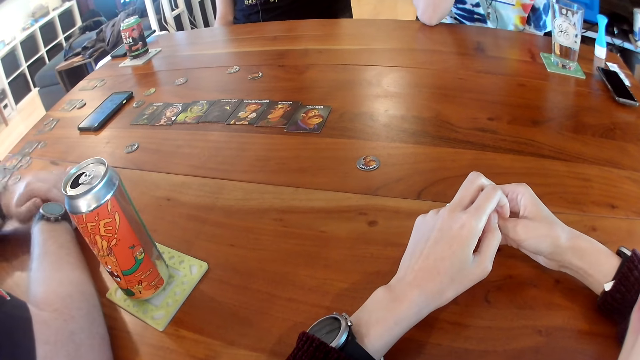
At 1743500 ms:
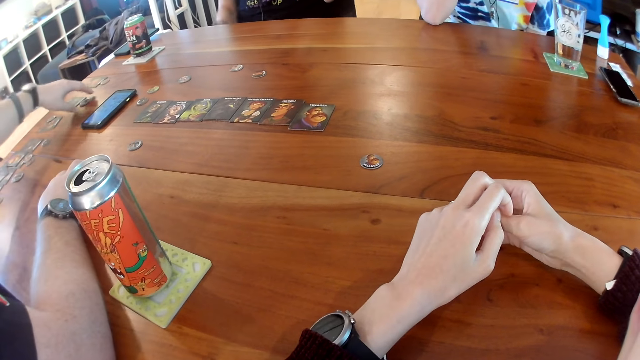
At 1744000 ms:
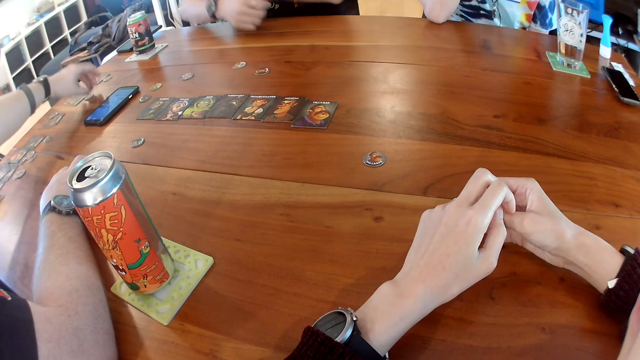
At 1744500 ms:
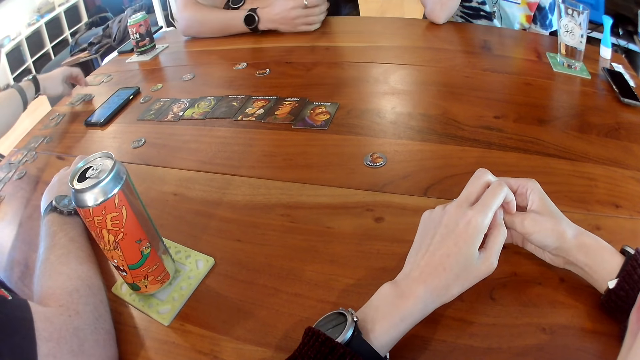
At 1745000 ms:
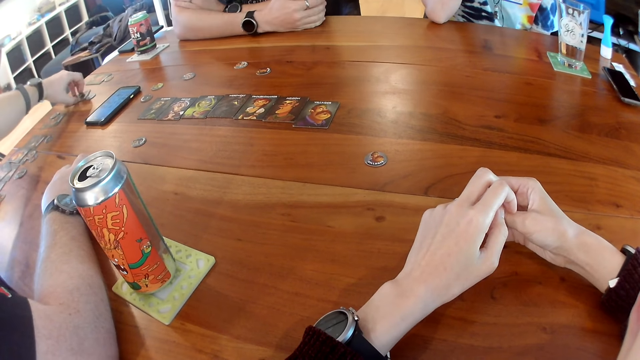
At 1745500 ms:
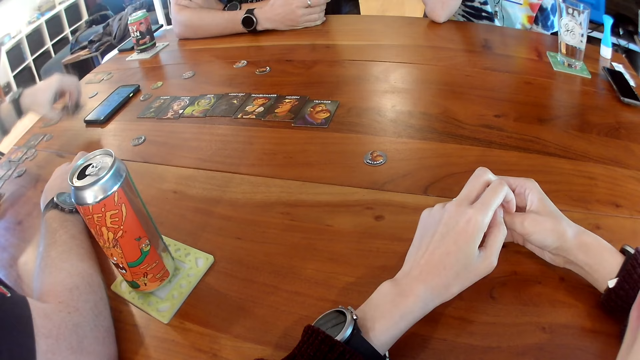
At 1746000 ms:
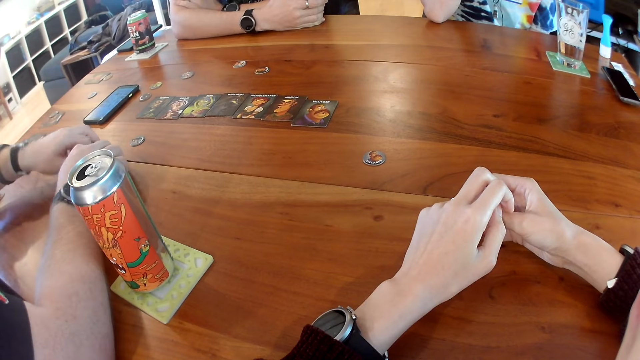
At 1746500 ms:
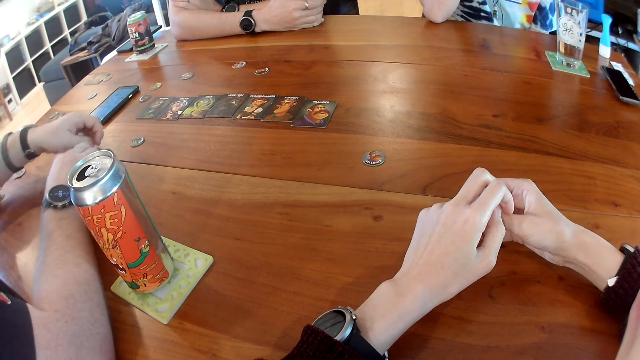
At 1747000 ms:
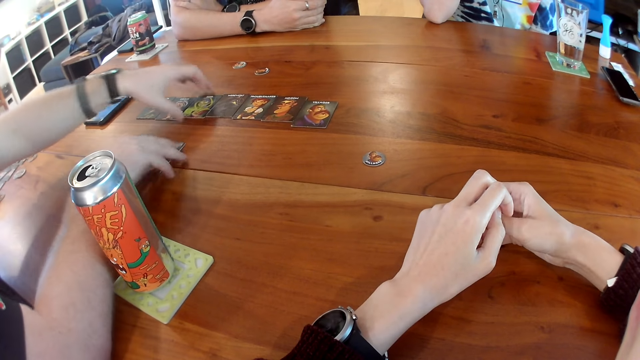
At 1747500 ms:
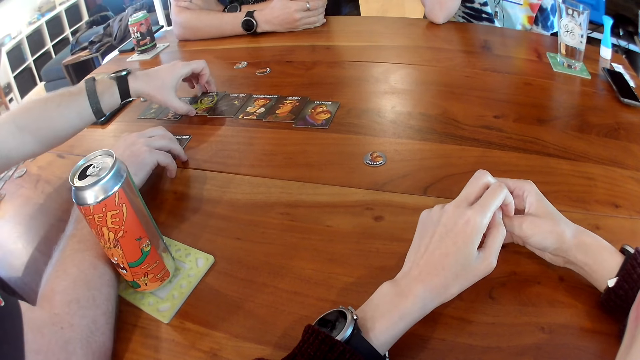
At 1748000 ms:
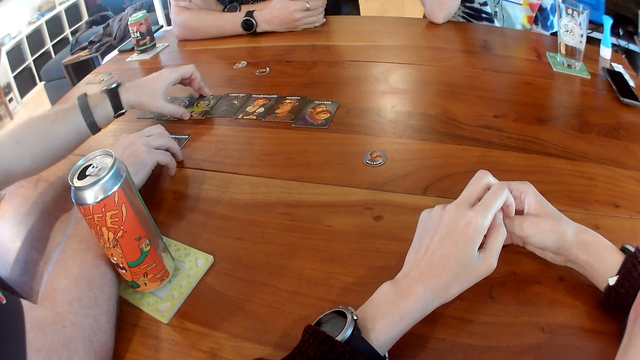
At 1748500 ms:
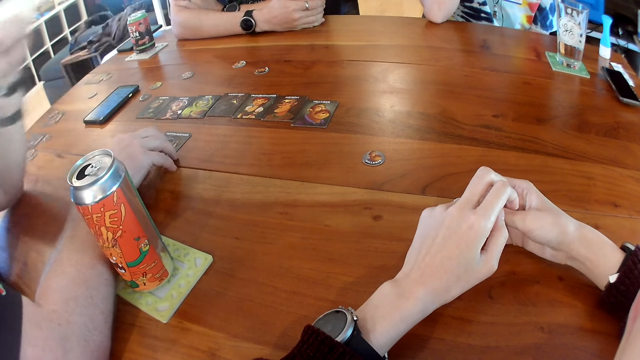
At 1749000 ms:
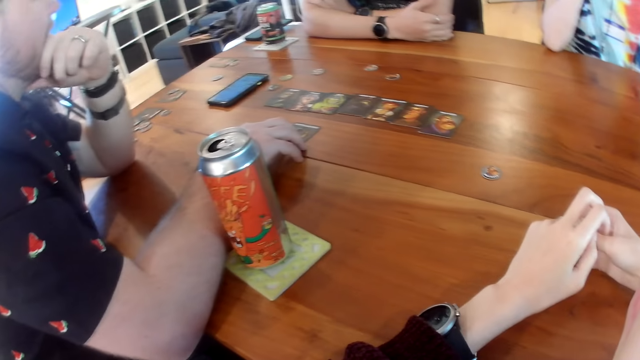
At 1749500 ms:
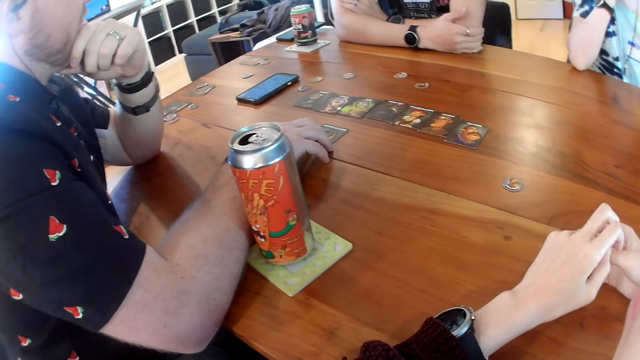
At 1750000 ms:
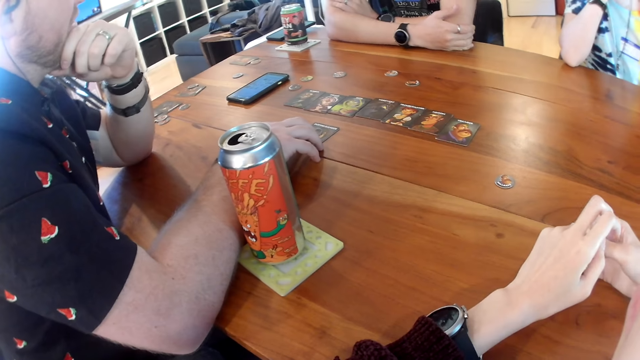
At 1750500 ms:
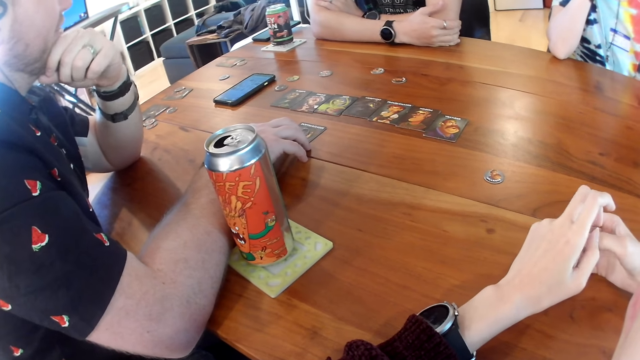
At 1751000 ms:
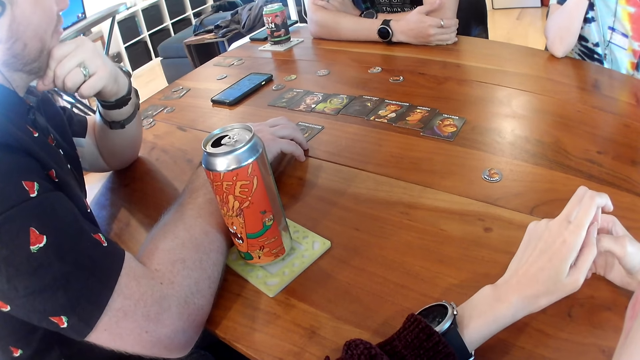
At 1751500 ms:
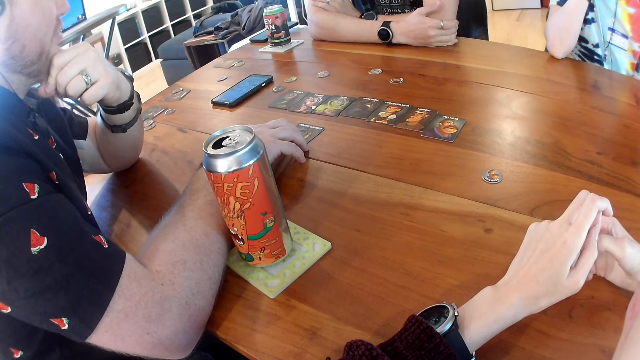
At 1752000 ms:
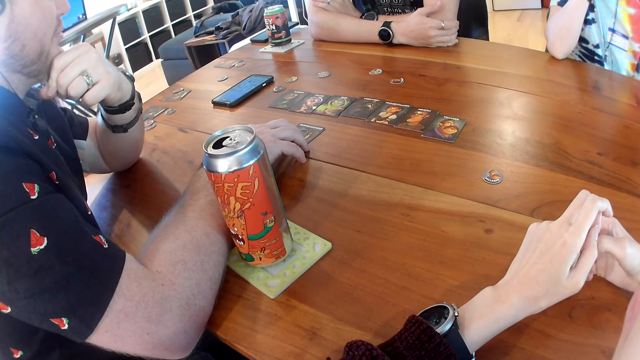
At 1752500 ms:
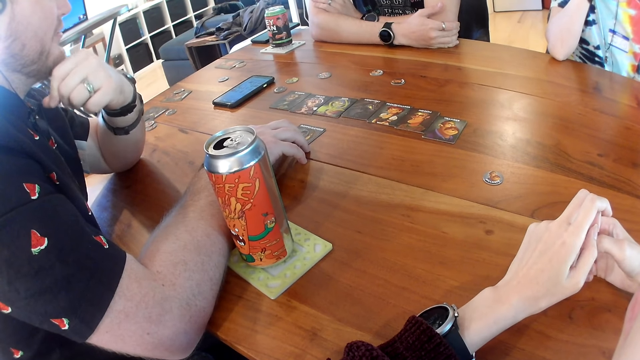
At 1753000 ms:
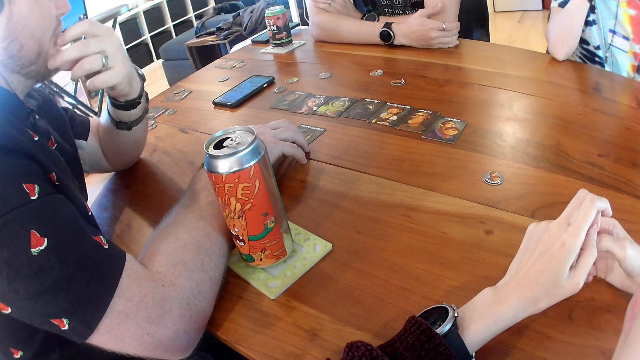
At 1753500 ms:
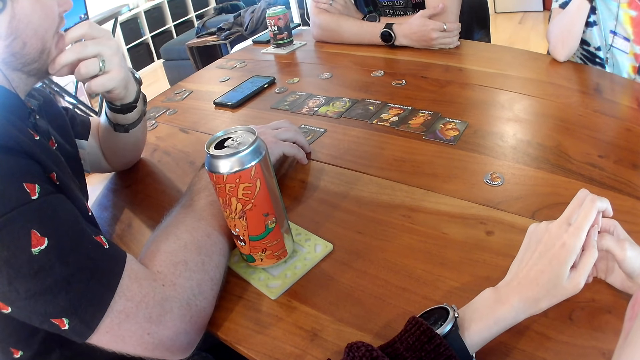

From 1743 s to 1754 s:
A man picks a token from the table with his left hand. The man places the token on a card on the table with his left hand. The man picks up the card from the table with his left hand. The man places the card on the table with his left hand. The man adjusts a card on the table with his left hand. The camera wearer looks at the man.

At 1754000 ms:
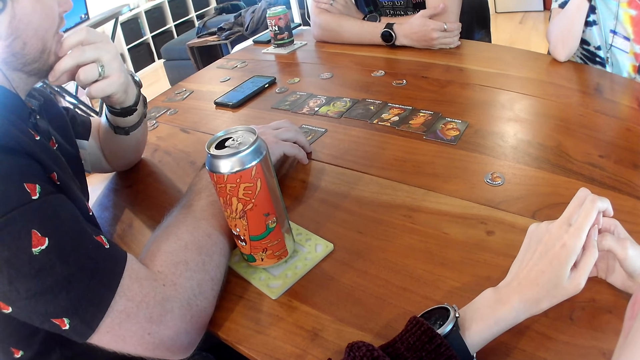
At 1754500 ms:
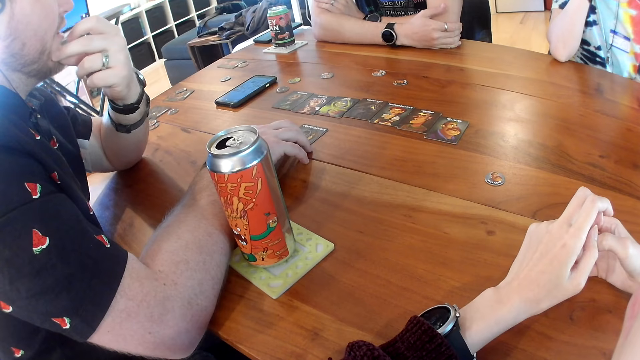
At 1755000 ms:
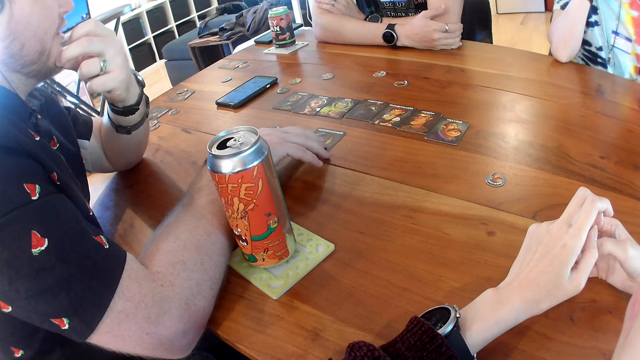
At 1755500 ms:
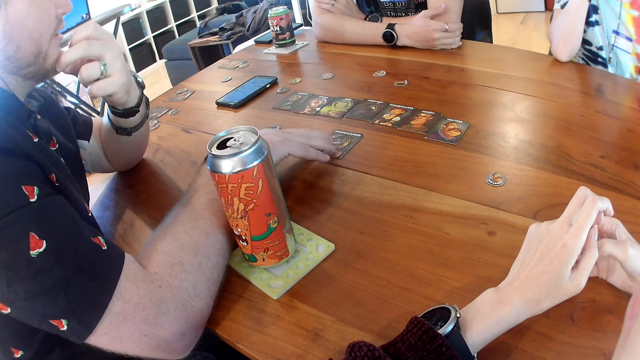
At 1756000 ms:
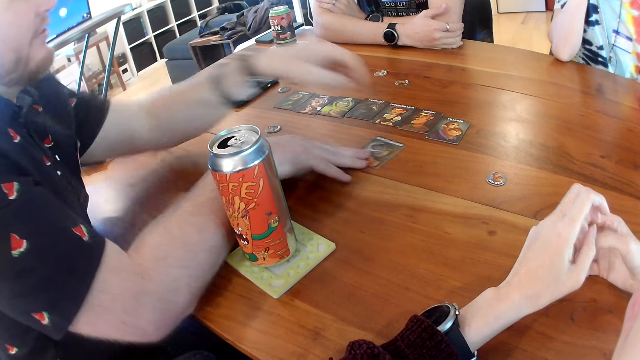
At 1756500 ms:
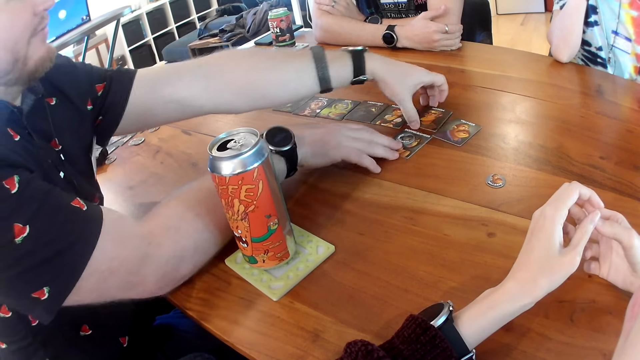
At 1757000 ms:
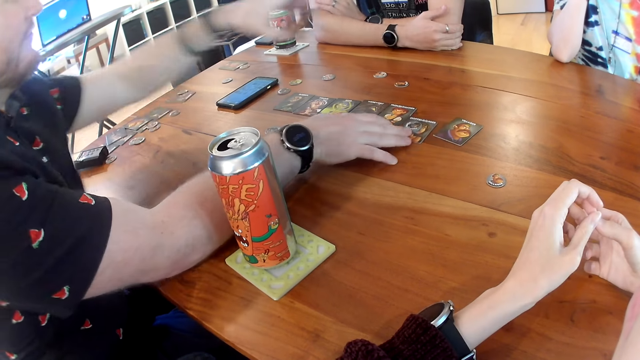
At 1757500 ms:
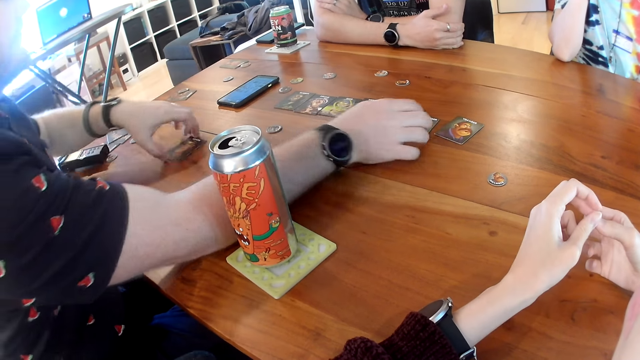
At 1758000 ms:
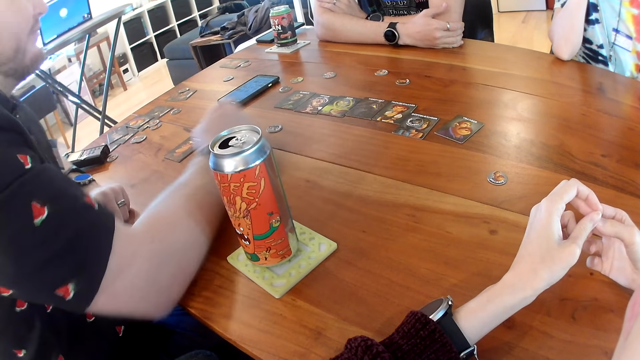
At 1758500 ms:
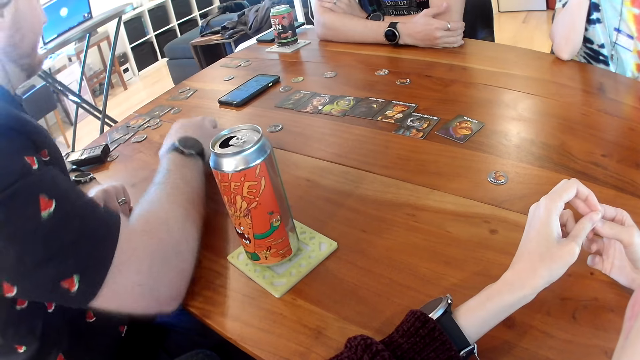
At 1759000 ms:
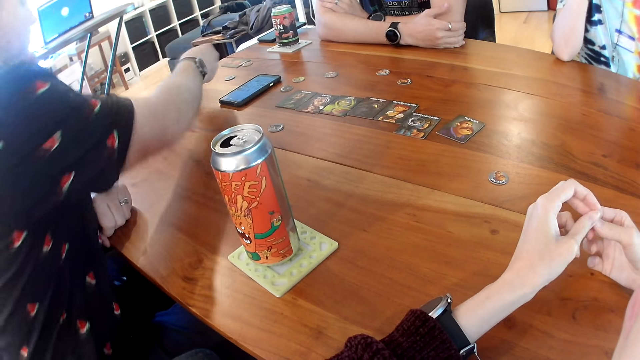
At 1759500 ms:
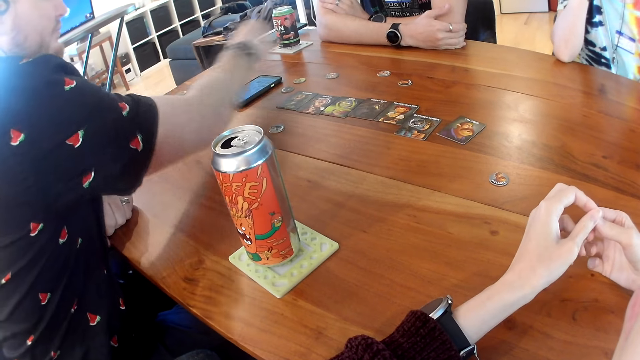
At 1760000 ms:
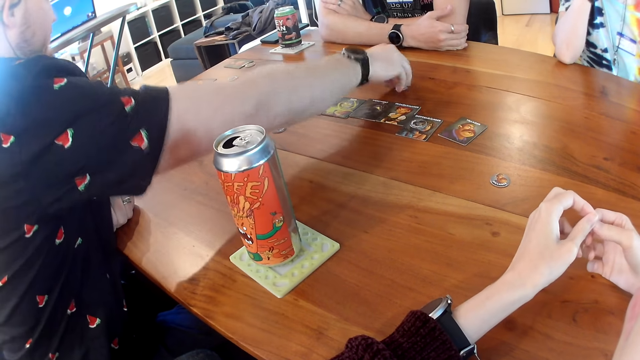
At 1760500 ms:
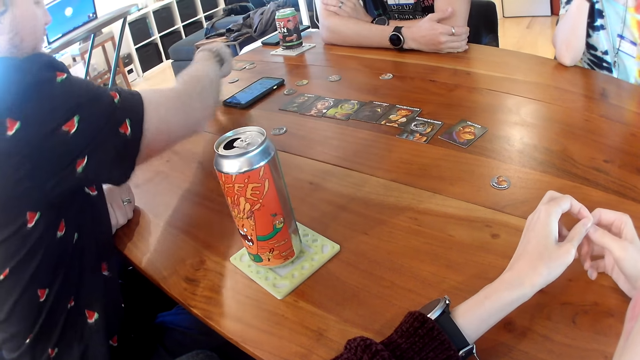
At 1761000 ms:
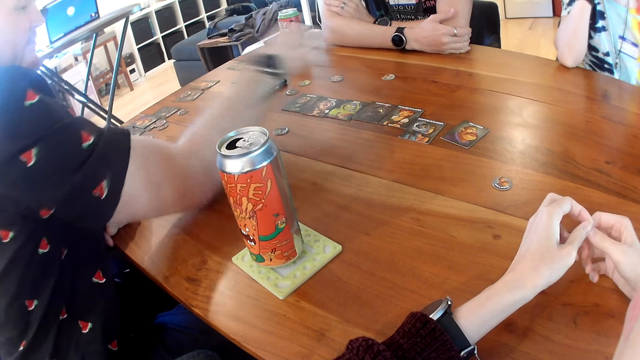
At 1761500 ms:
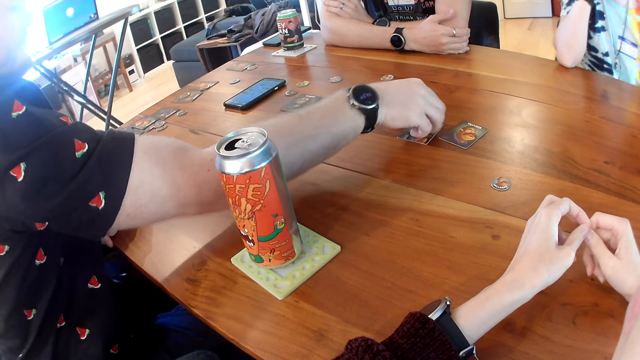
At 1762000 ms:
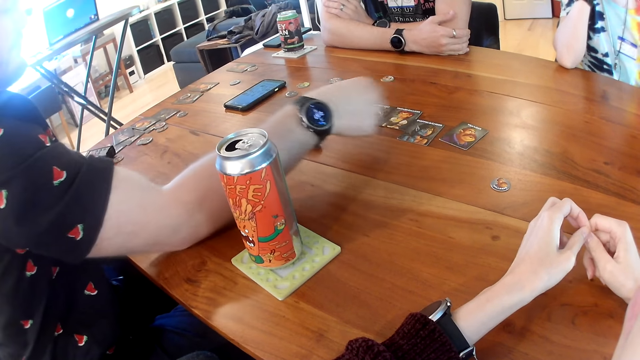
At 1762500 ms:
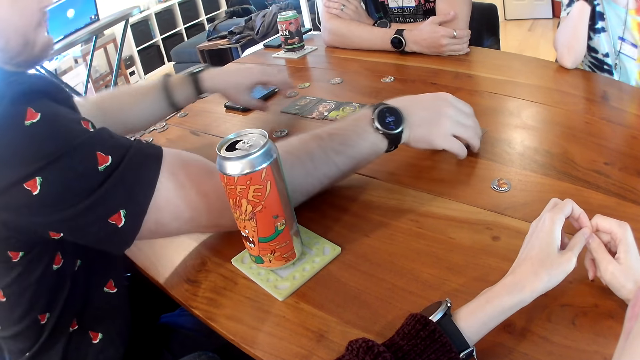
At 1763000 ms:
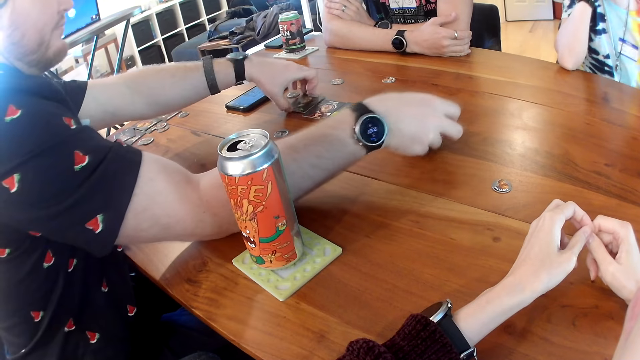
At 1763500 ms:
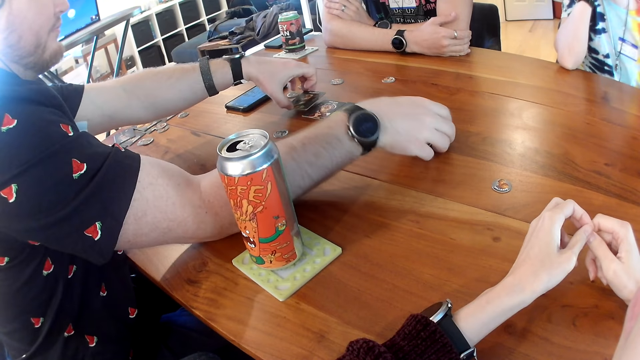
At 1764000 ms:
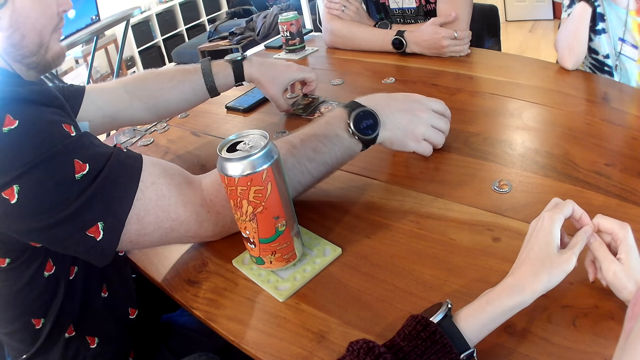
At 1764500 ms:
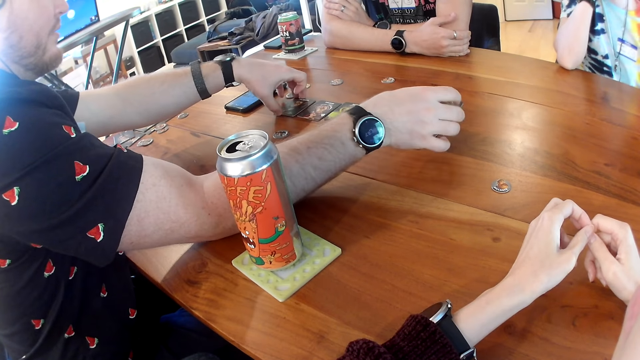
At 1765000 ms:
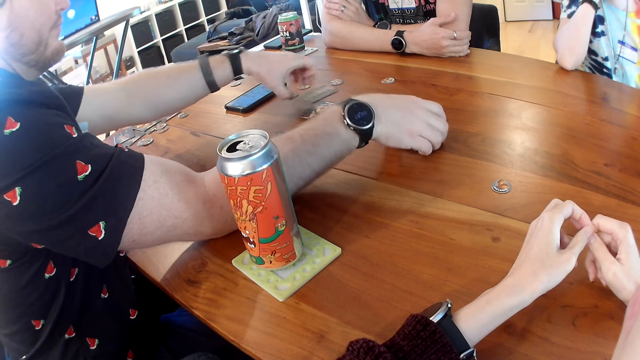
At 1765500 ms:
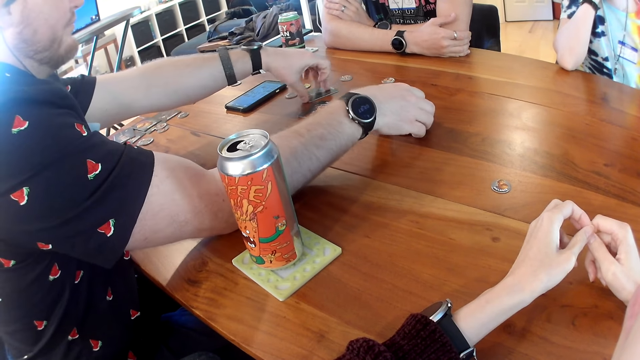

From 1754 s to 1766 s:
A man adjusts the card on the table with his right hand. The man picks up a card from the table with his left hand. The man places the card on the table with his left hand. The man picks up the card from the table with his left hand. The man places the card on the table with his left hand. The man picks a token from the table with his right hand. The man places the token on the card with his right hand. The man picks a token from the card on the table with his right hand. The man drops the token on the table with his right hand. The man arranges the cards on the table with his two hands.
